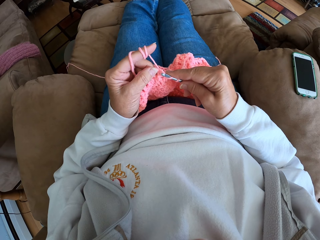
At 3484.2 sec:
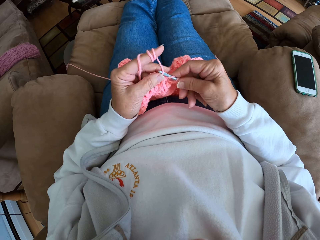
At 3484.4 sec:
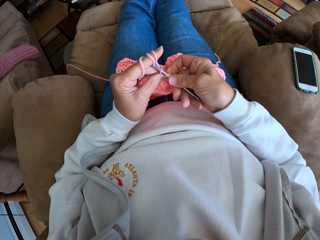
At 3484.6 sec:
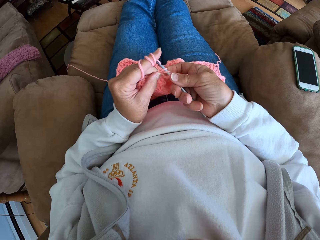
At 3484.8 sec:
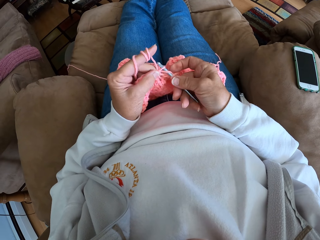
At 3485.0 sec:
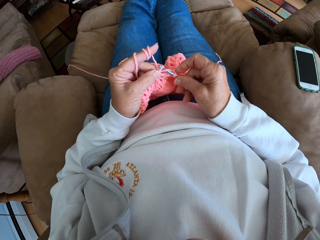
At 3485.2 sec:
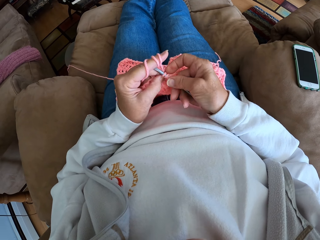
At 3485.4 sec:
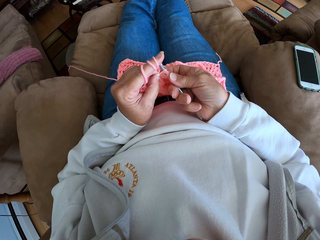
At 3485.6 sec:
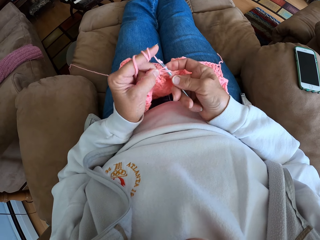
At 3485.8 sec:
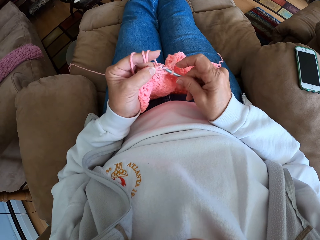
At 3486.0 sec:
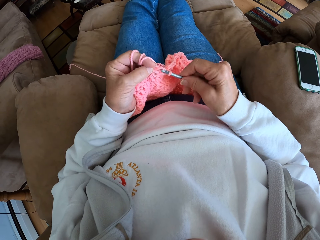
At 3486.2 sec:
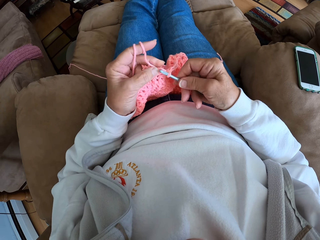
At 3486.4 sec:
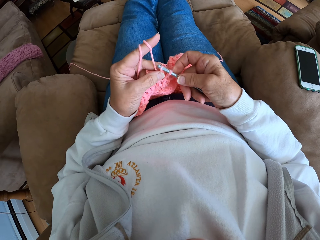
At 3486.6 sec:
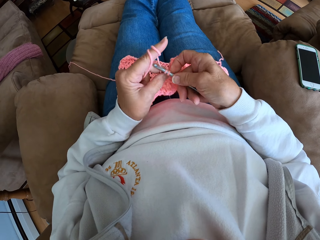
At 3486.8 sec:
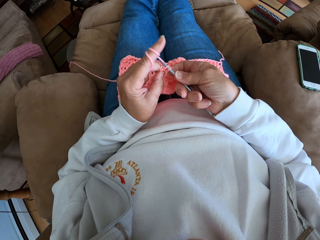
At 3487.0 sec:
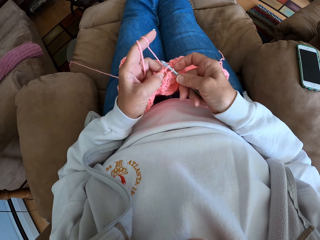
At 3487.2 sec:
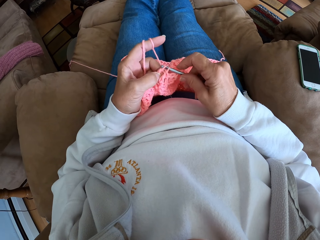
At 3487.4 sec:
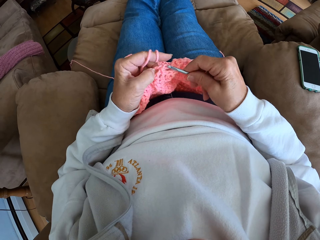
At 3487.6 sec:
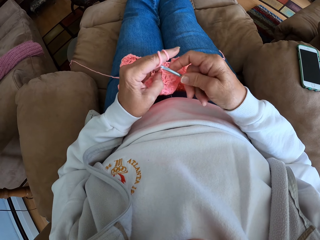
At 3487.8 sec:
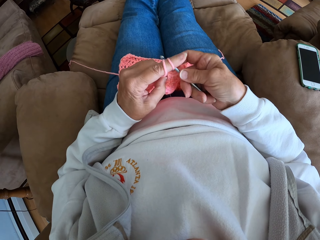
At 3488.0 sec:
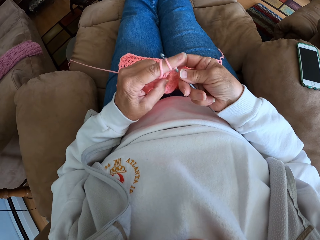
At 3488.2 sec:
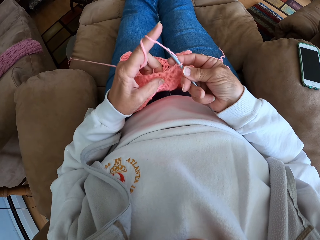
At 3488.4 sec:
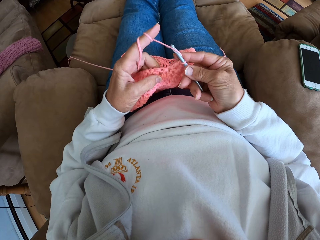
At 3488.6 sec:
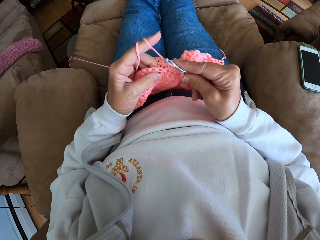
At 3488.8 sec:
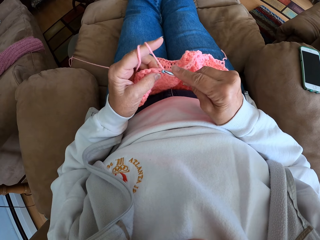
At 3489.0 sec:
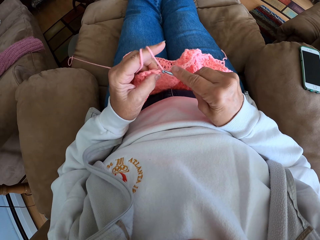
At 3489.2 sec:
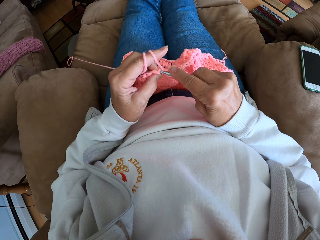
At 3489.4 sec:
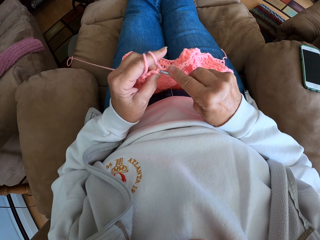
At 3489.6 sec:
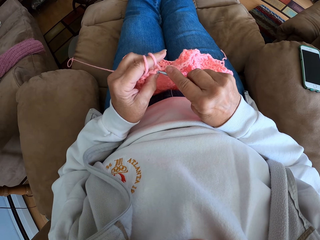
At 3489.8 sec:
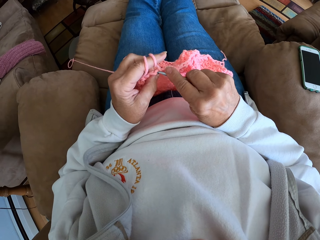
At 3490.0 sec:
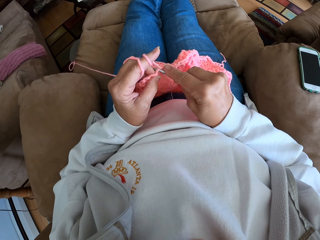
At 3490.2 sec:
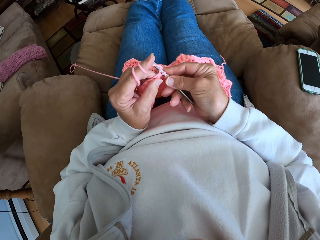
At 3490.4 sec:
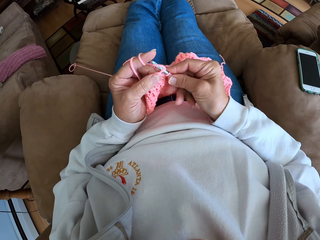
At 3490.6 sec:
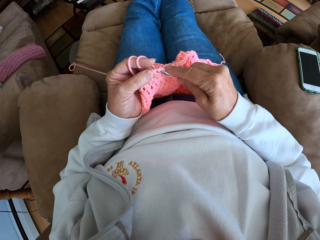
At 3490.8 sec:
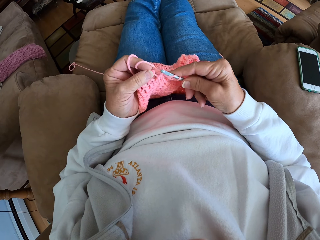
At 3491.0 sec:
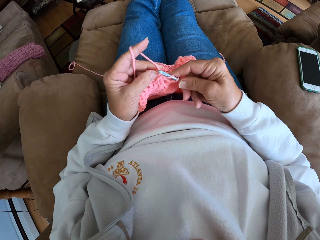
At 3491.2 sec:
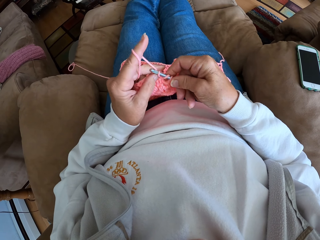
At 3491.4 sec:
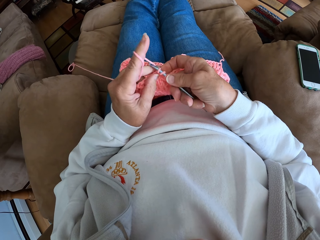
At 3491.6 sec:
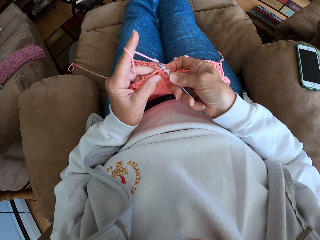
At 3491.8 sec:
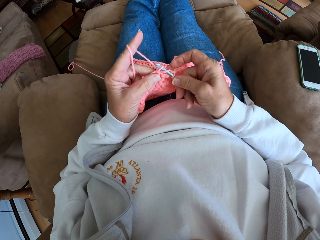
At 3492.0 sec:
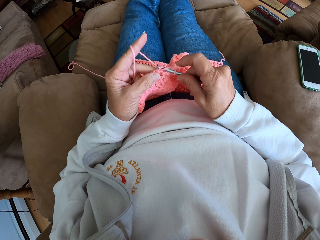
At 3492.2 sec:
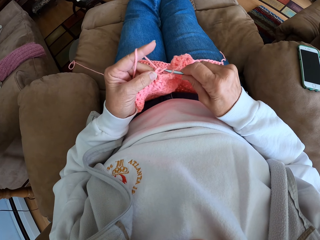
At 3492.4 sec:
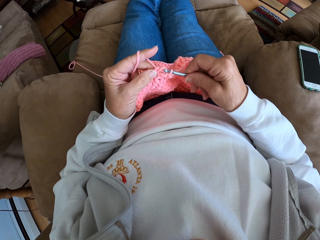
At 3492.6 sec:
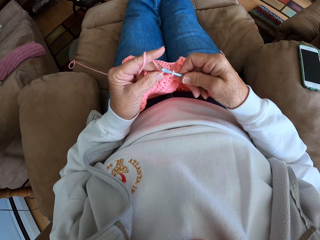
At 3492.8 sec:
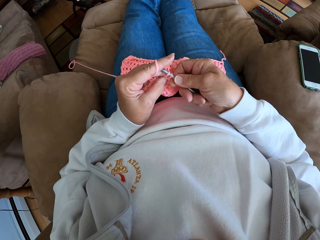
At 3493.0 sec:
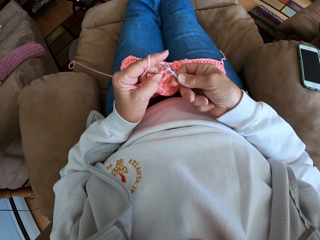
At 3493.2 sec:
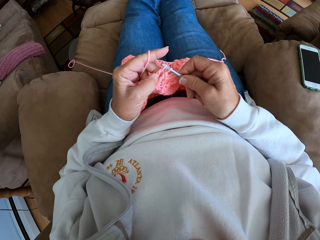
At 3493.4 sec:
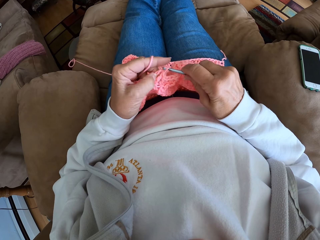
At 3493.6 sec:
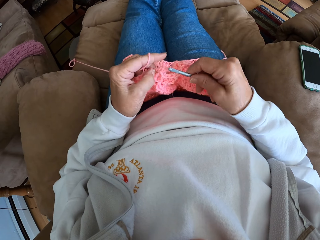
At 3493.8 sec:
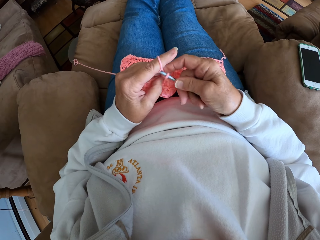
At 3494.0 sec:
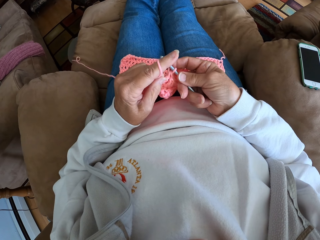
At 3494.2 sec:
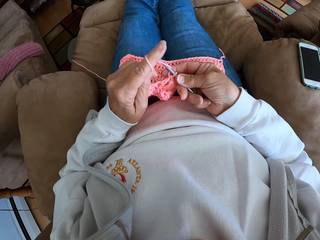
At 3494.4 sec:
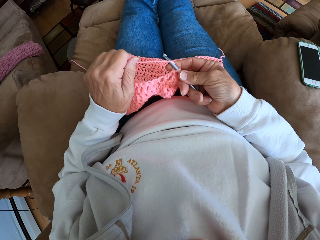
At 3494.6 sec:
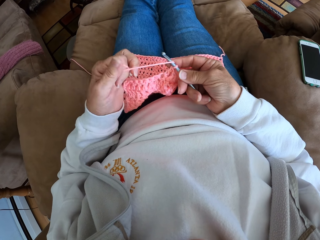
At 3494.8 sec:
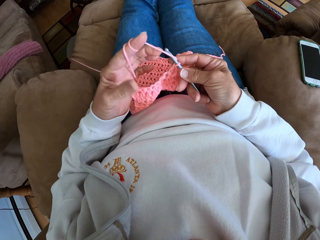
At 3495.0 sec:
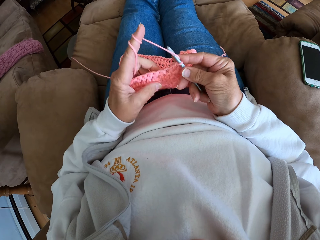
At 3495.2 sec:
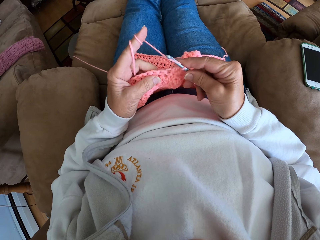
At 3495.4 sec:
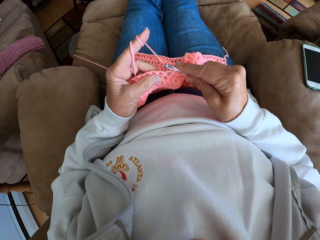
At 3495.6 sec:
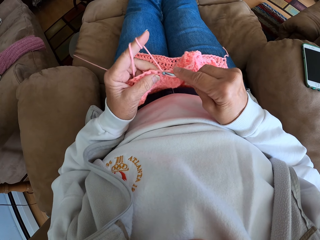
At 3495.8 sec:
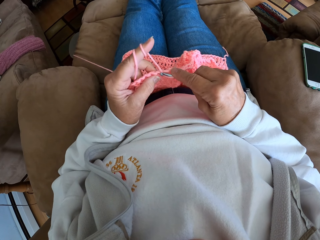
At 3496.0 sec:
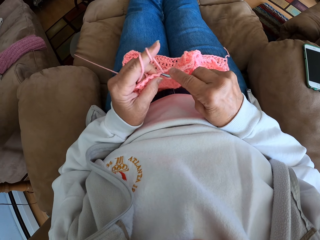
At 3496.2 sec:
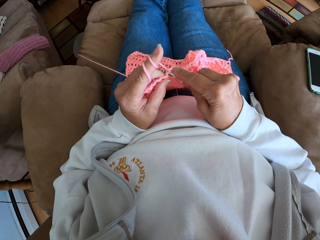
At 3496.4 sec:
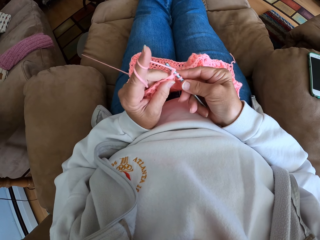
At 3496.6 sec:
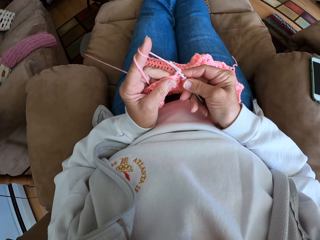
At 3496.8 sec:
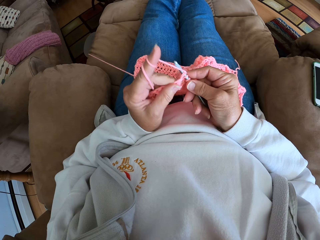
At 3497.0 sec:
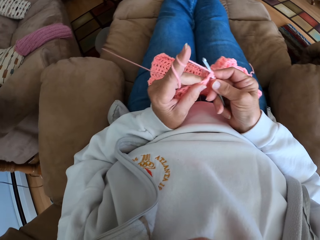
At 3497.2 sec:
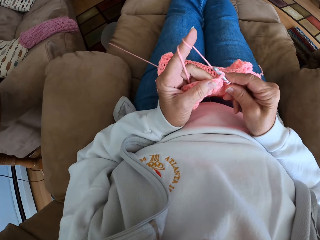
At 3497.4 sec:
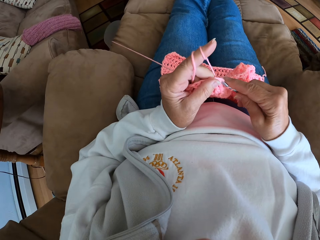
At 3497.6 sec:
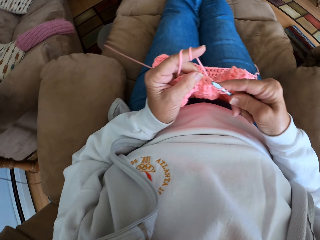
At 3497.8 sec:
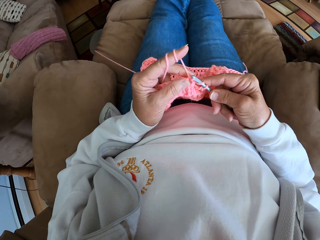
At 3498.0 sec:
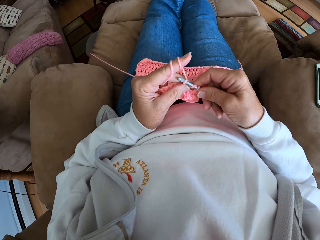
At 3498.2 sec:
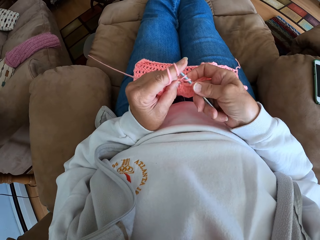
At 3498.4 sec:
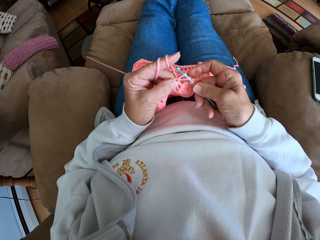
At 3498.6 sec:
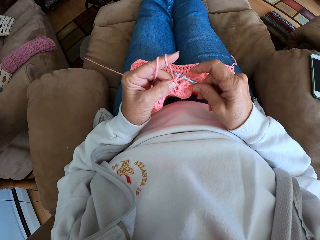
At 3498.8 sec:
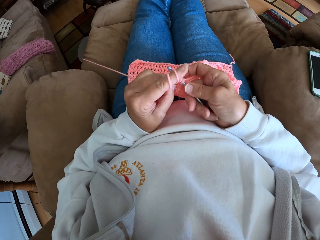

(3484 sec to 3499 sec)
The camera wearer twists the yarn around her left hand again. She continues crocheting with the yarn.

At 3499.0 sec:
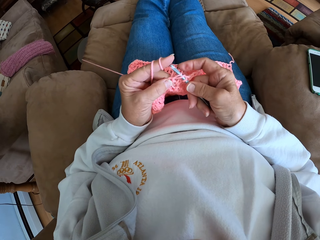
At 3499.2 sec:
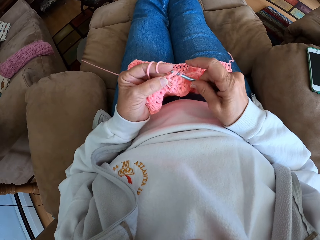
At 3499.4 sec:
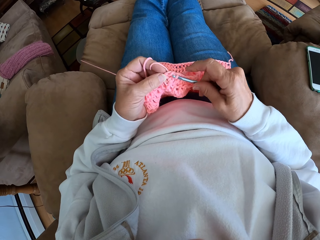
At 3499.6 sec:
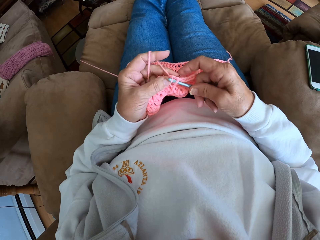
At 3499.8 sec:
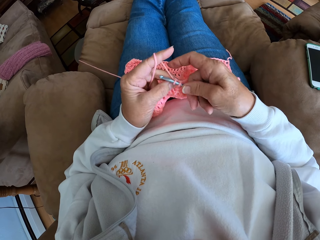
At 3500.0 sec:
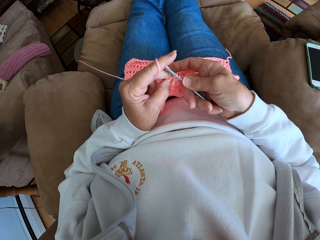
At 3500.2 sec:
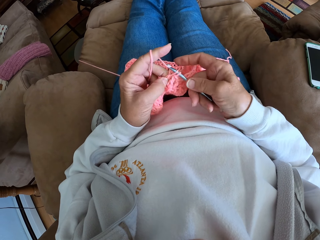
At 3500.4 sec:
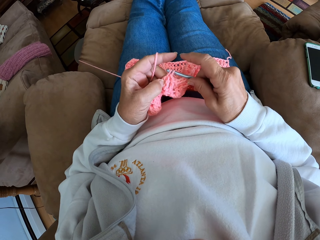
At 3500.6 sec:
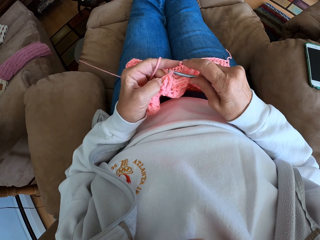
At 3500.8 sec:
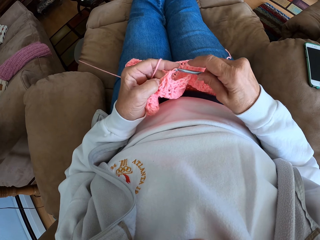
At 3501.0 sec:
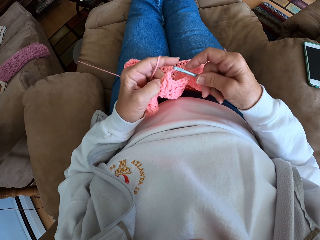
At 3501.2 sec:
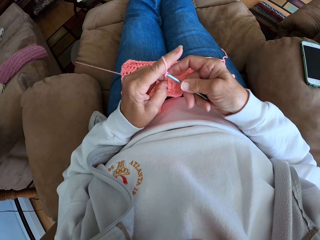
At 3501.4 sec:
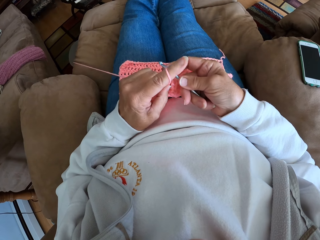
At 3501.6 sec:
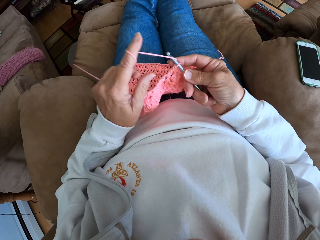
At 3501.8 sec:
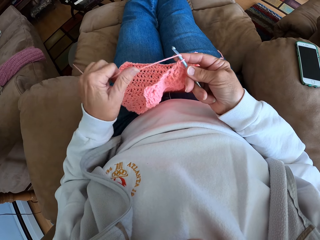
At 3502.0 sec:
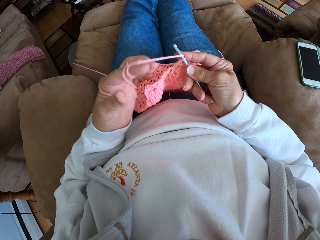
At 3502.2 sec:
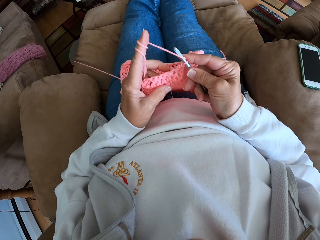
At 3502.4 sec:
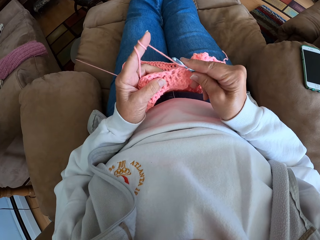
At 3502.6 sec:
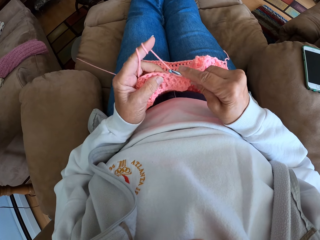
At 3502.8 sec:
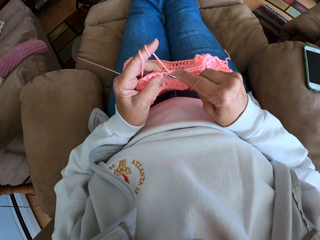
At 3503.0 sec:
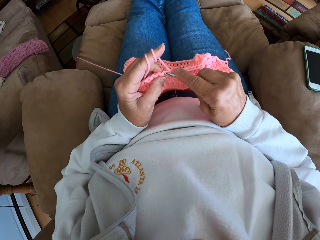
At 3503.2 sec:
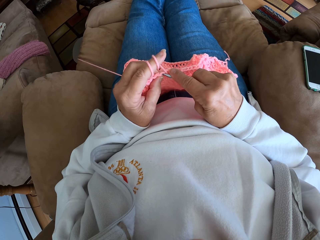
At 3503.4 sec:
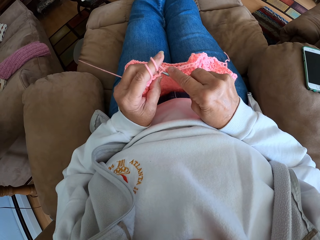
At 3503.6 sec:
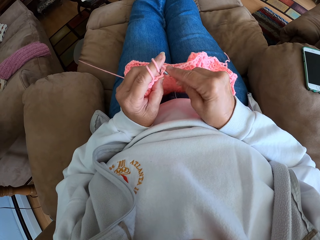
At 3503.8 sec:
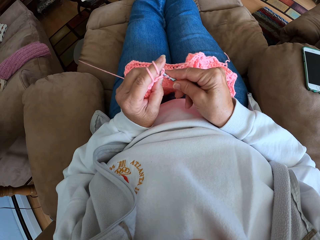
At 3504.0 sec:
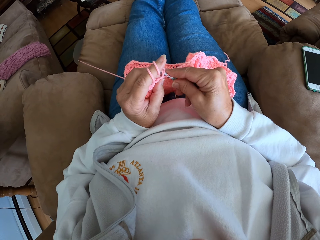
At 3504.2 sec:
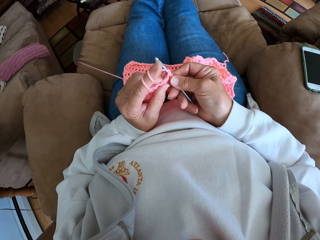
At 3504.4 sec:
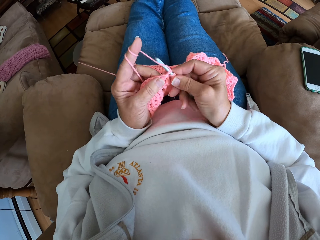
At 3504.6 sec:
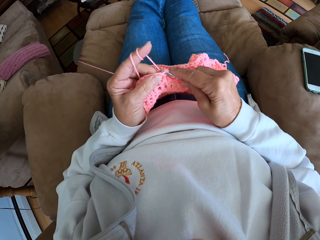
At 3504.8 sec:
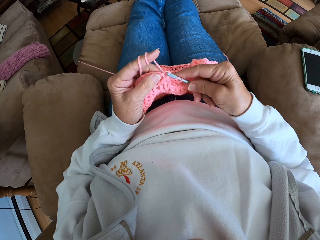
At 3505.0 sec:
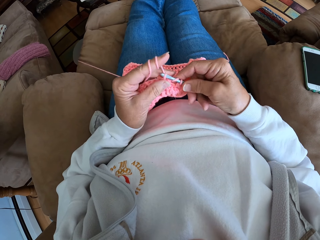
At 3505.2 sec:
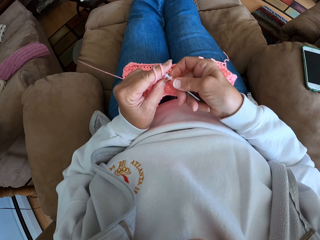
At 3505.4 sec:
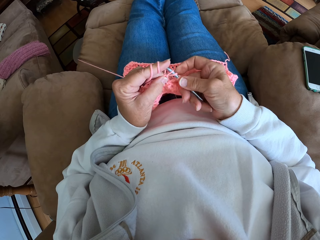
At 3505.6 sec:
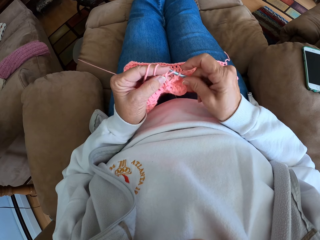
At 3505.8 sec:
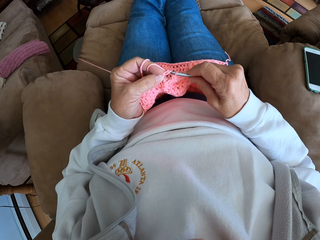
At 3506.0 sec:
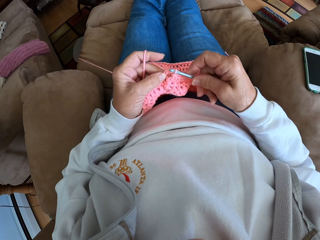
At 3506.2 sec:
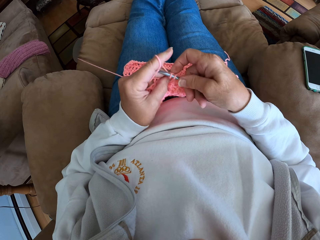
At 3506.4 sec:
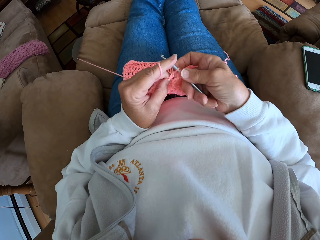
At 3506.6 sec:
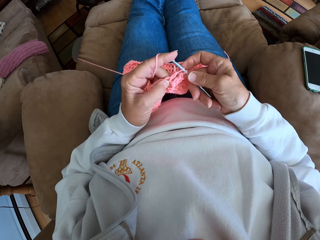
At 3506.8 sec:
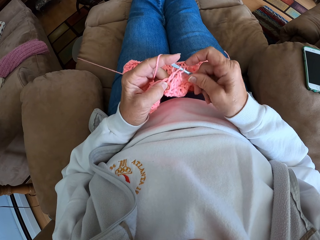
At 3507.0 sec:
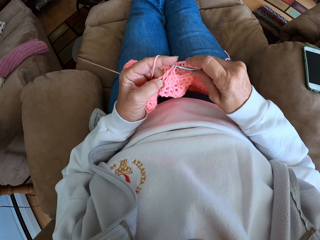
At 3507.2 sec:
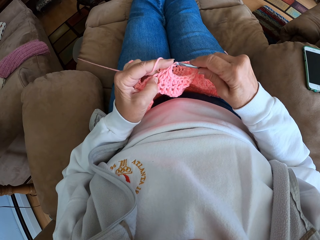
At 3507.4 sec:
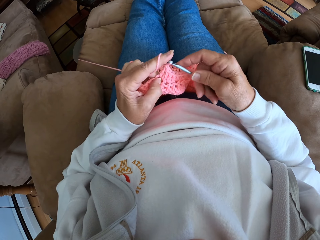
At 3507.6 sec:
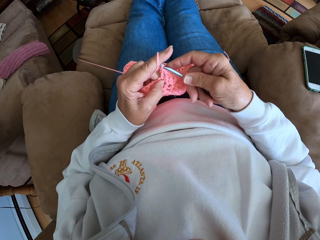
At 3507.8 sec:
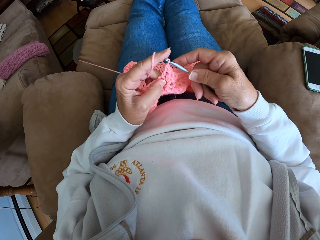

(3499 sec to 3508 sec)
The camera wearer twists the yarn around her left hand again. She continues crocheting with the yarn.
